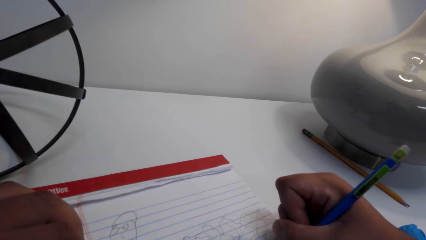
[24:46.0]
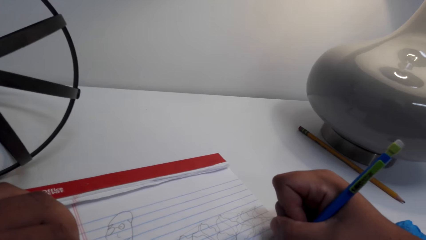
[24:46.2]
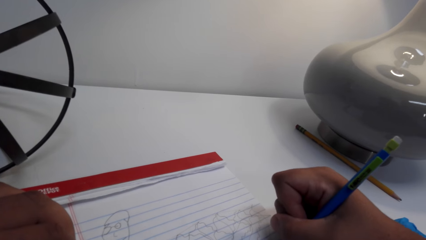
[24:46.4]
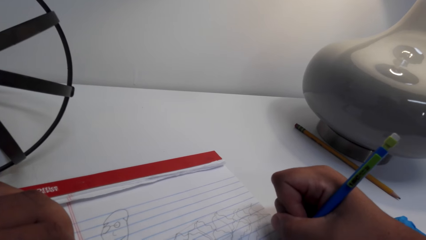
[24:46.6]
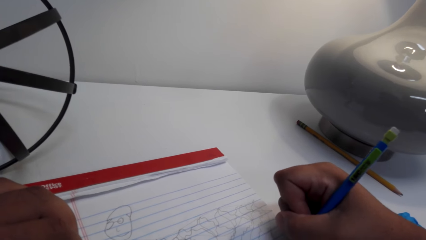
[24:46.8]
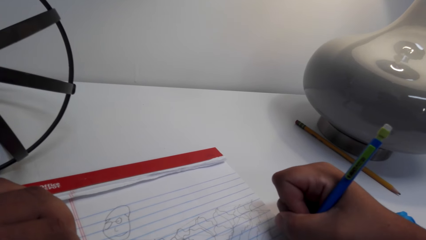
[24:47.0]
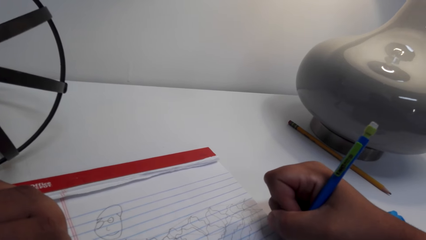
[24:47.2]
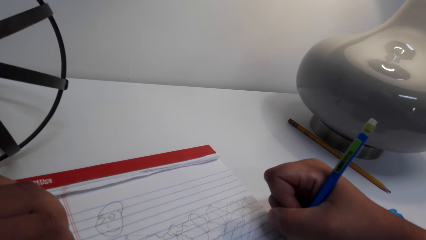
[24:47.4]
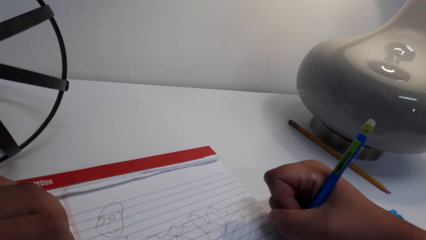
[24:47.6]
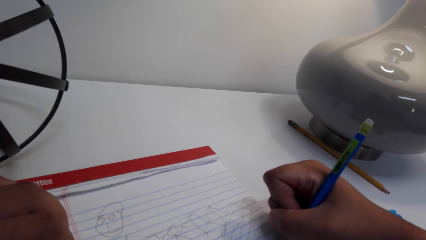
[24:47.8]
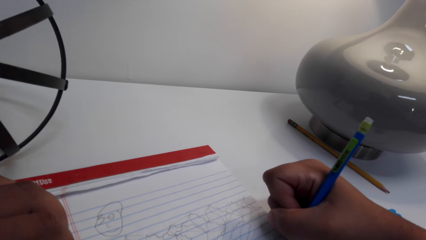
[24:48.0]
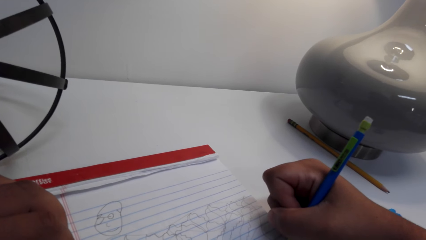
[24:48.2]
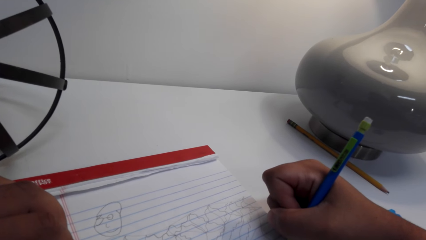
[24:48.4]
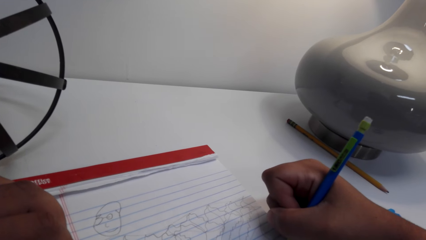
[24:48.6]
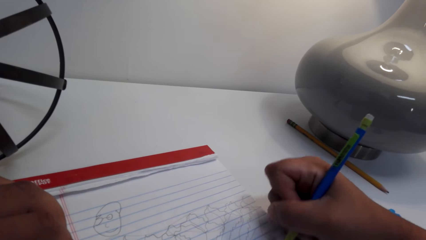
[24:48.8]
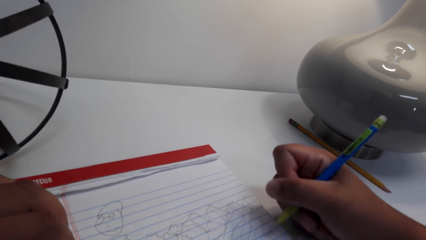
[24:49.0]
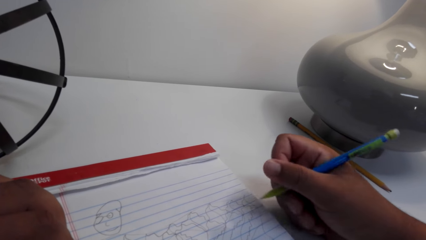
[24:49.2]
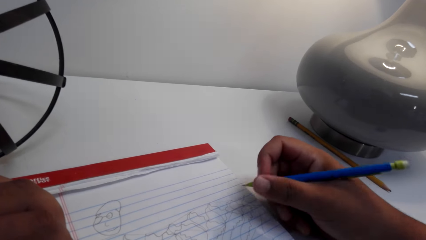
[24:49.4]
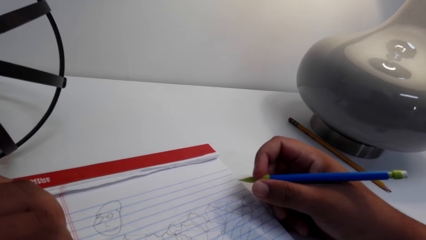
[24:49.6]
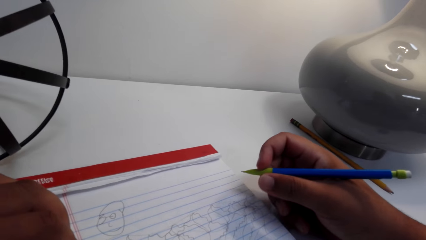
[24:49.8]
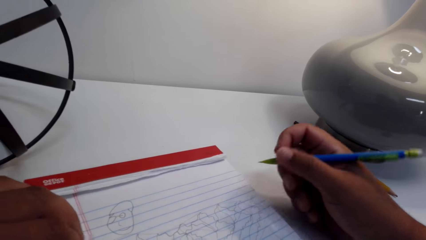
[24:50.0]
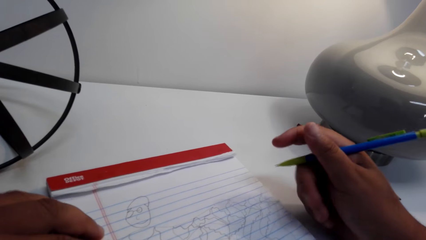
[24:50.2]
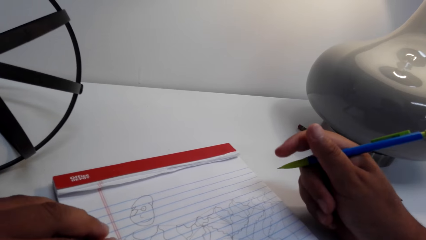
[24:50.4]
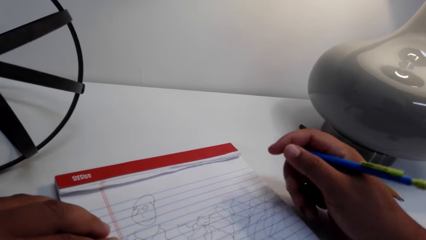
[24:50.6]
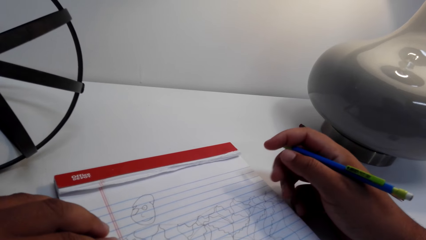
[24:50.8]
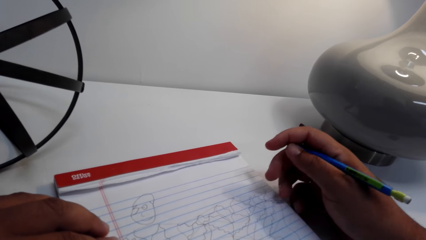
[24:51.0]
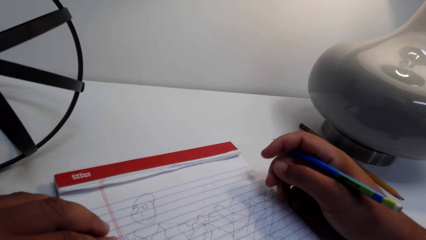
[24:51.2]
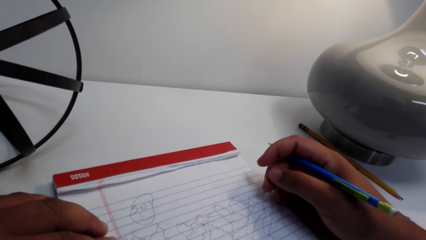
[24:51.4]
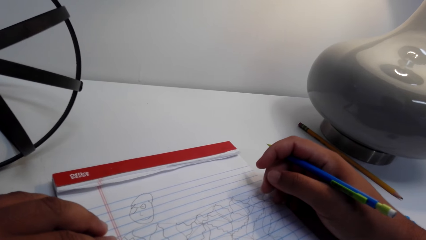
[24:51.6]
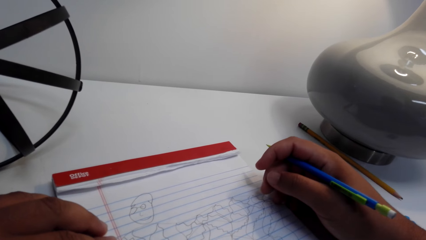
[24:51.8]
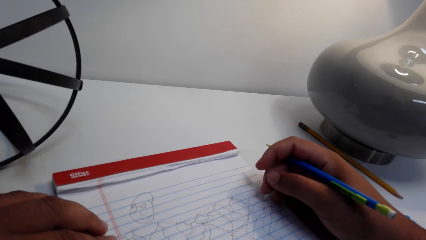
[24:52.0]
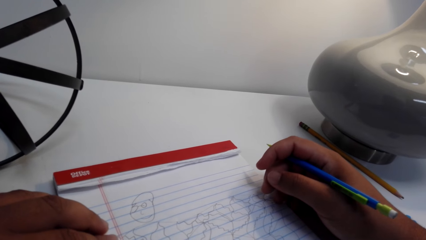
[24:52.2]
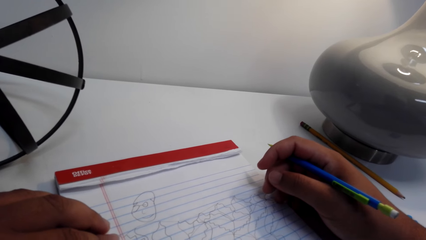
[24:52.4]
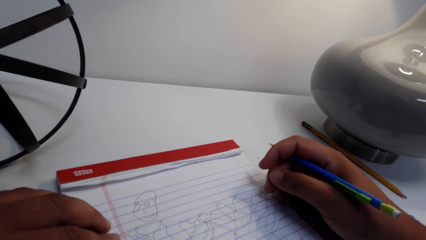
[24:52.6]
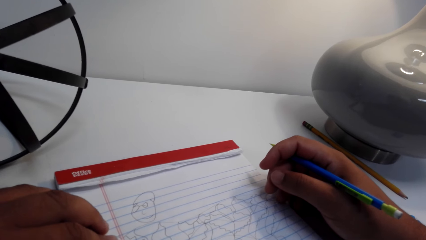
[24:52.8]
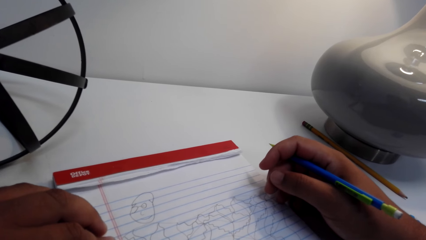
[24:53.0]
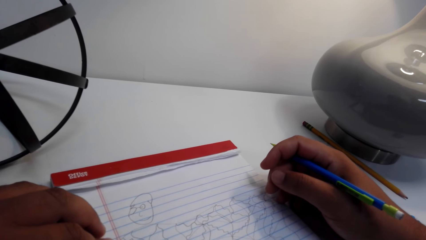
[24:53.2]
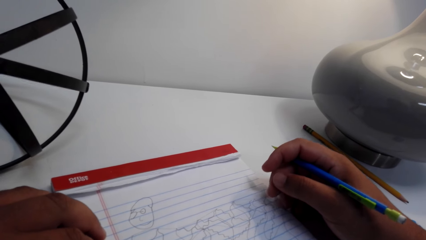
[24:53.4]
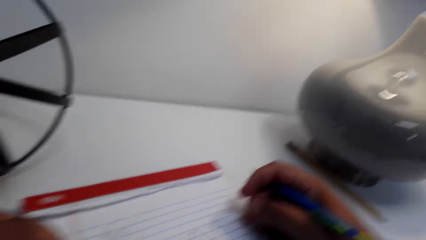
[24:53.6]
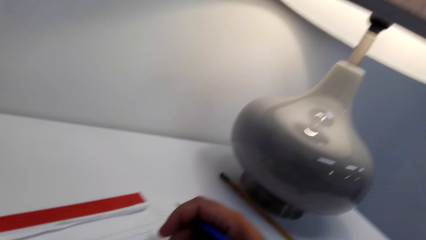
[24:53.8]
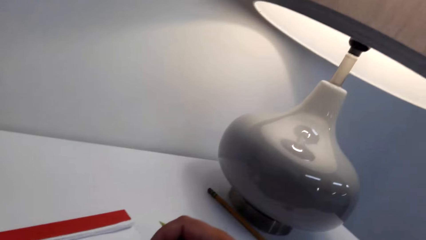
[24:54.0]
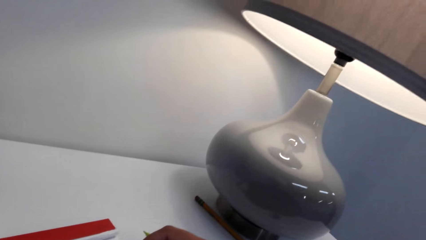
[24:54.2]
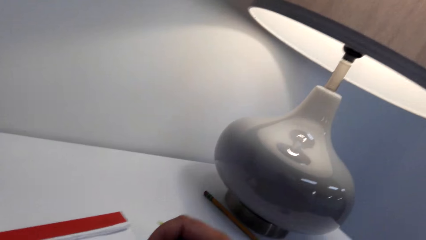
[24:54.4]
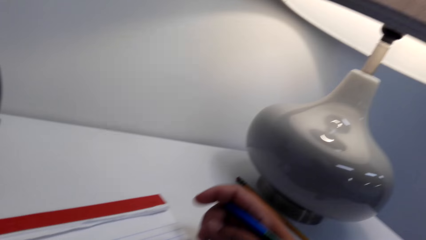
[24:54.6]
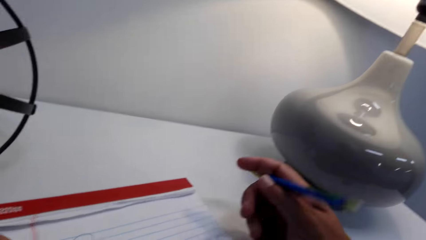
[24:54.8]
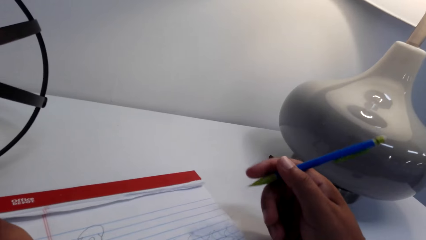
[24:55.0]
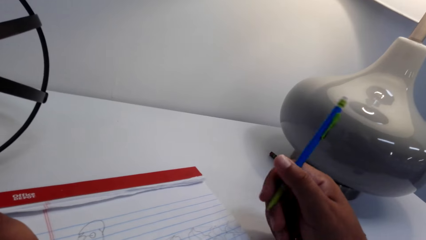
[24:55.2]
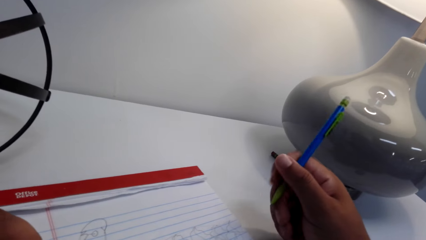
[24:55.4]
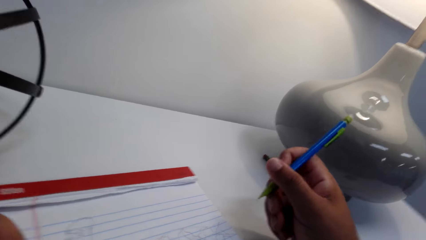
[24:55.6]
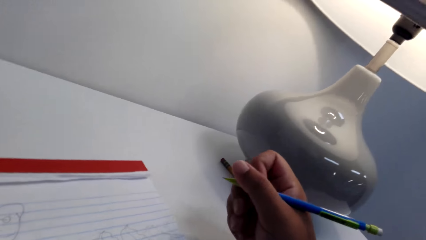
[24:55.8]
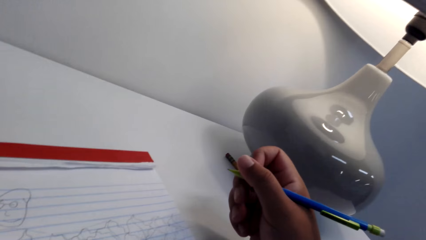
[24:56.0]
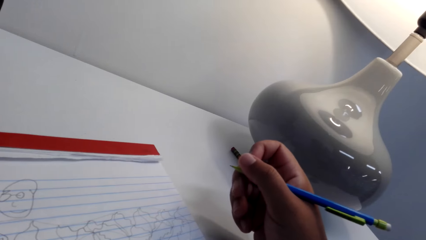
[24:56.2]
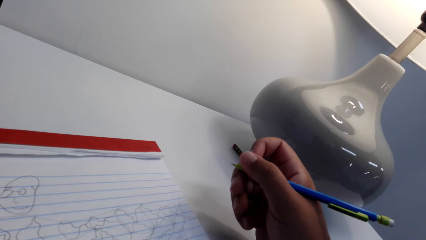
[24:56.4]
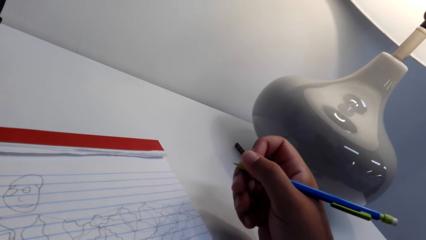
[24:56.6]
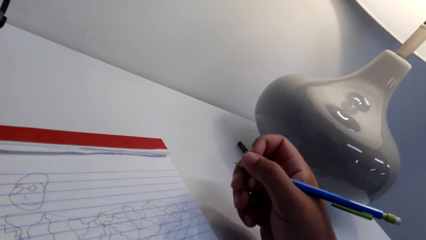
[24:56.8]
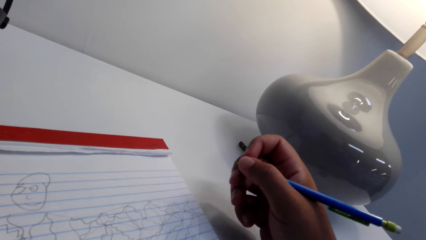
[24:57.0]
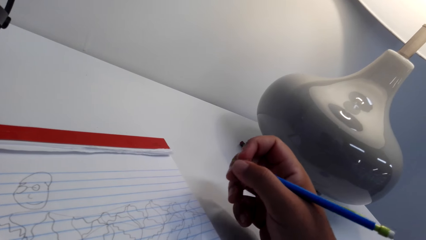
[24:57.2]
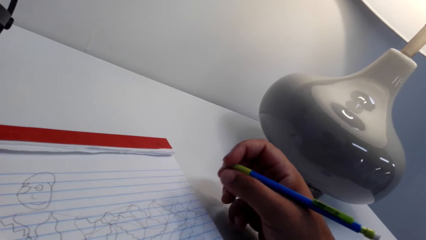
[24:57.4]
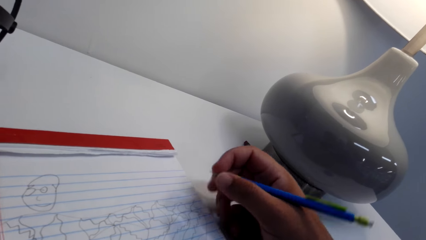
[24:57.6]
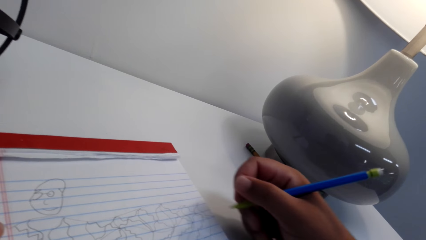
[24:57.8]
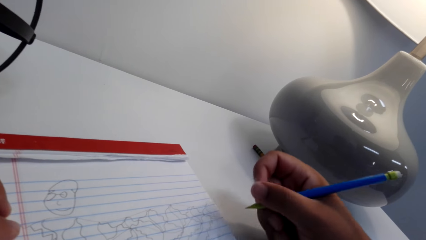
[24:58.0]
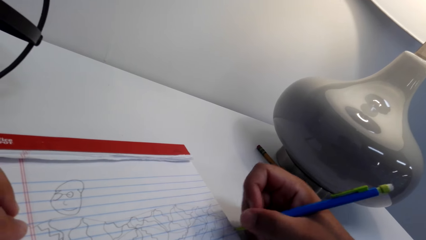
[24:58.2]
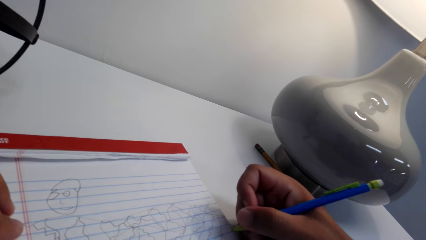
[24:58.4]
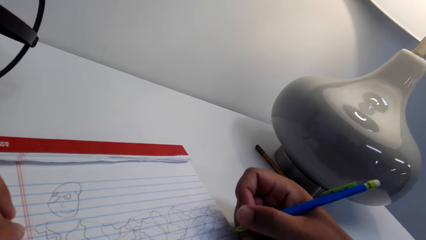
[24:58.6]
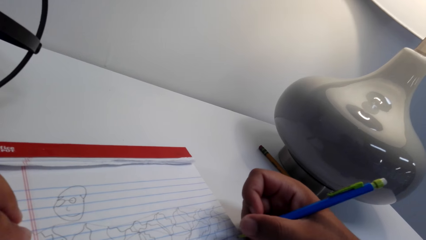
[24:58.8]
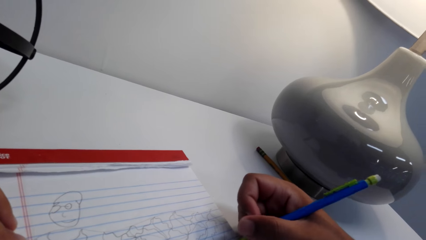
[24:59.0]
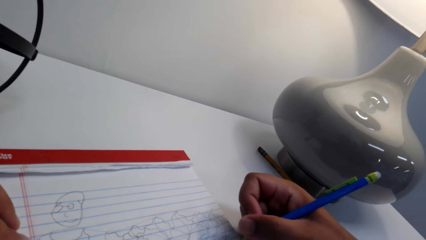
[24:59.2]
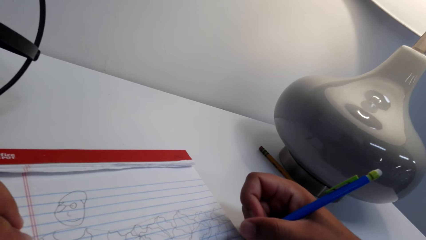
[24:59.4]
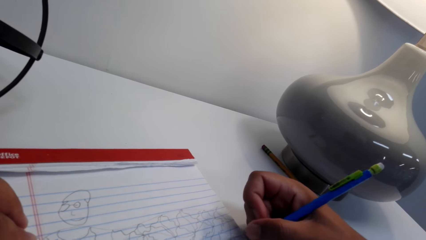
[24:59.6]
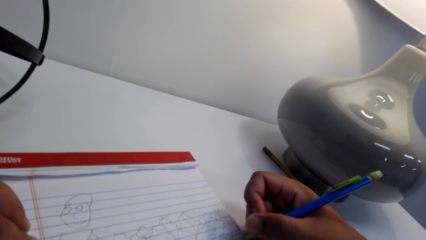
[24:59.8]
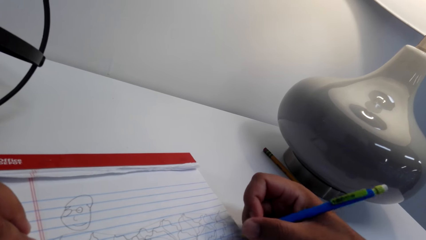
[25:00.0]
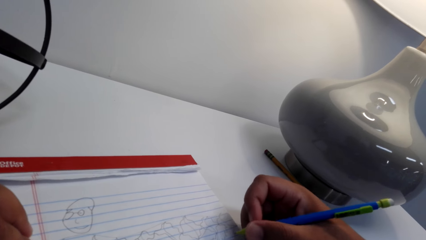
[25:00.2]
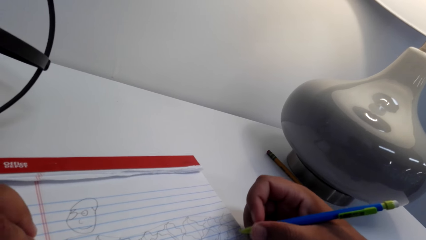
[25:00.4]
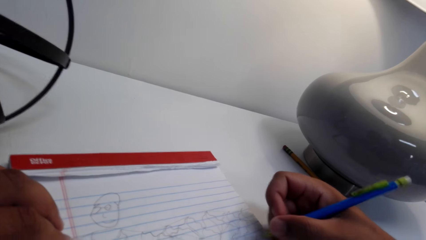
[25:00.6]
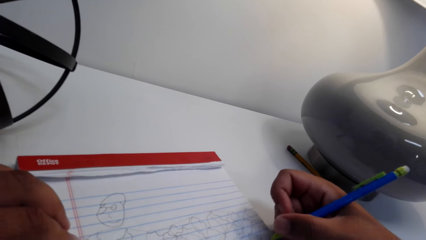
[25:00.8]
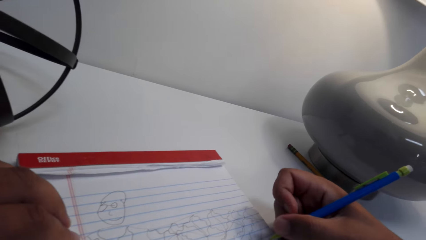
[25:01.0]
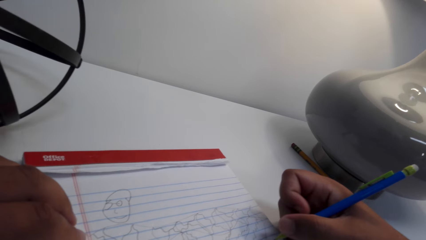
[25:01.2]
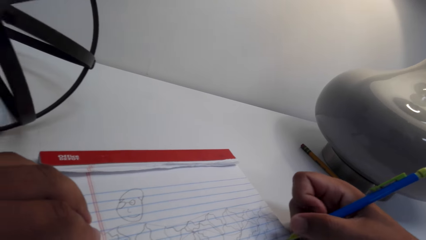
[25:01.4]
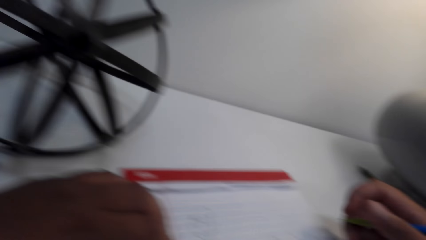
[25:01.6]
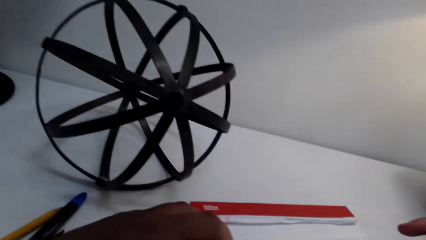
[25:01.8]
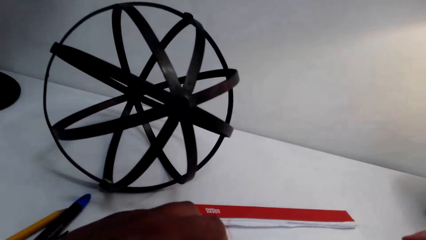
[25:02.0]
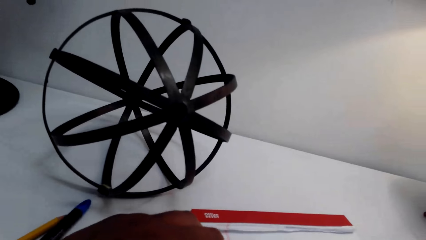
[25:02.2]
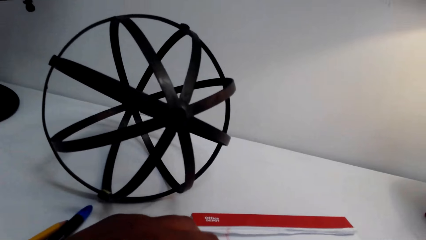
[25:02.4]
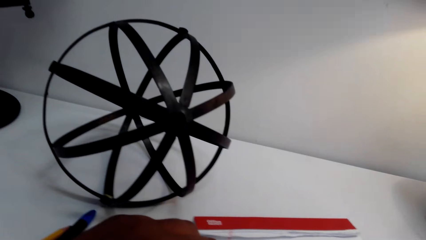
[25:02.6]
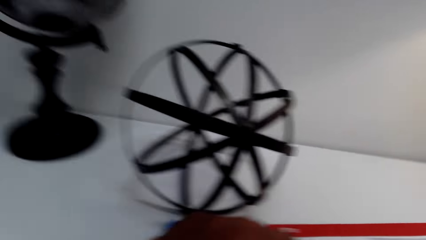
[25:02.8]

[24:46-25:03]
The camera wearer looks at the exercise book. They converse. They hold a pencil with the right hand.
